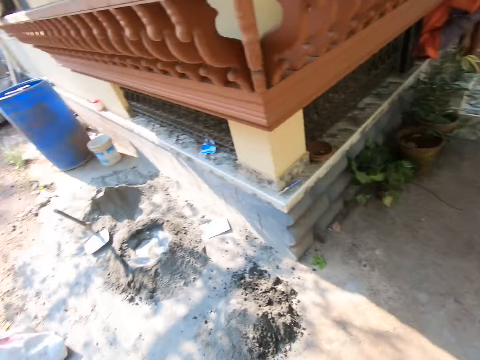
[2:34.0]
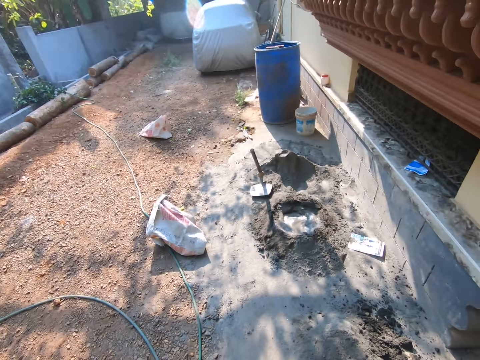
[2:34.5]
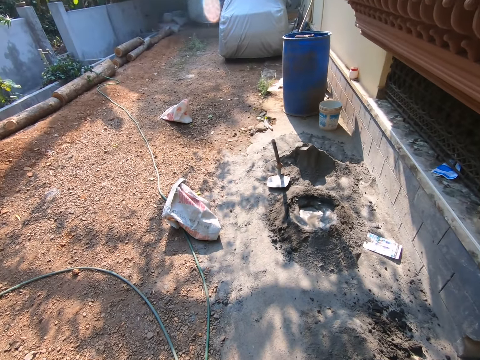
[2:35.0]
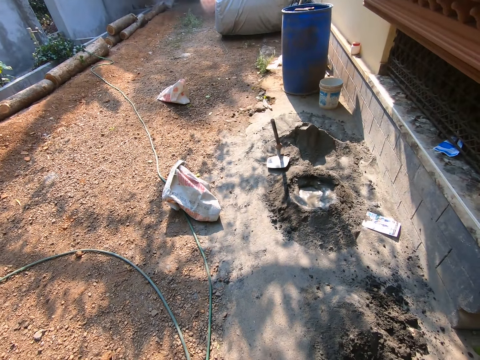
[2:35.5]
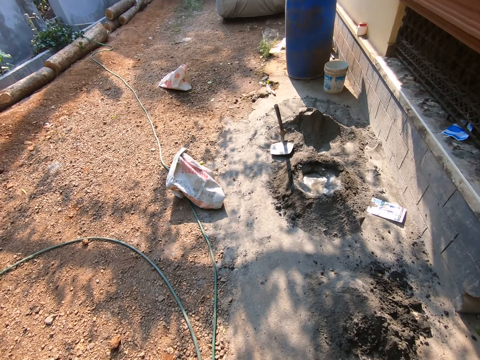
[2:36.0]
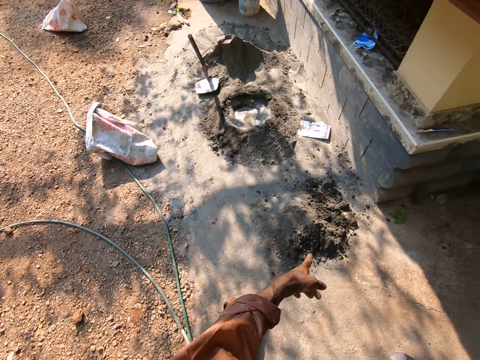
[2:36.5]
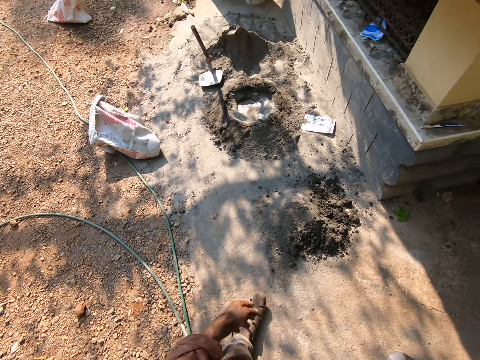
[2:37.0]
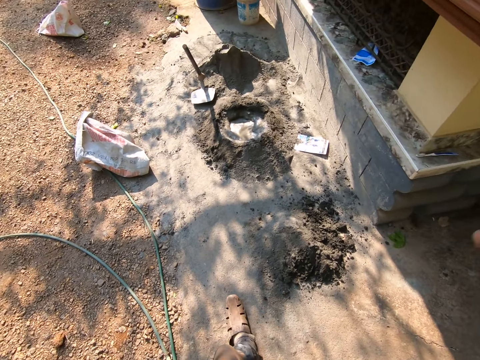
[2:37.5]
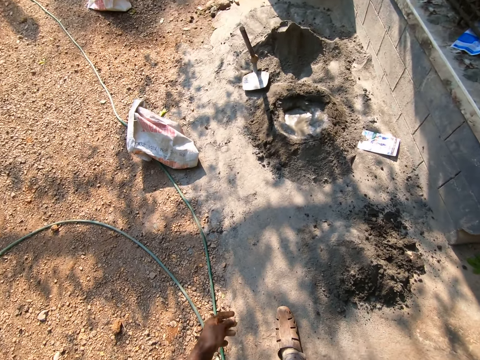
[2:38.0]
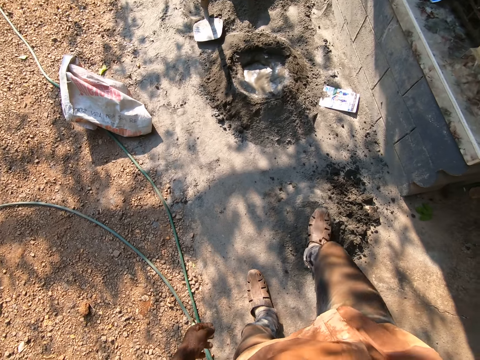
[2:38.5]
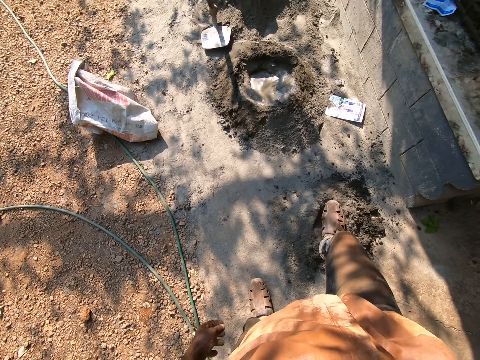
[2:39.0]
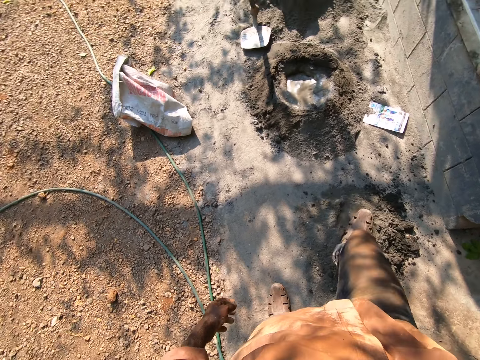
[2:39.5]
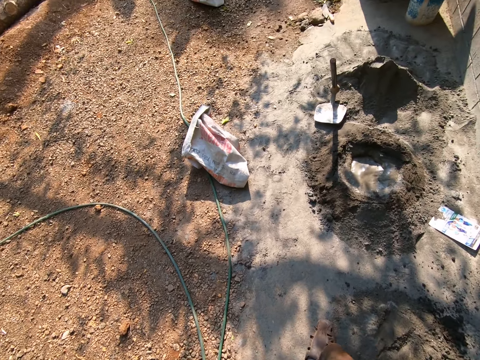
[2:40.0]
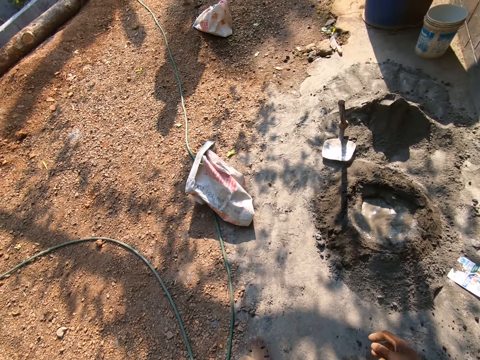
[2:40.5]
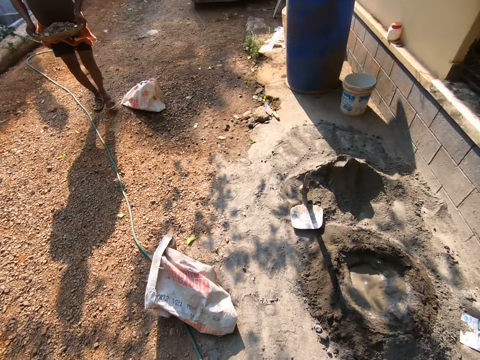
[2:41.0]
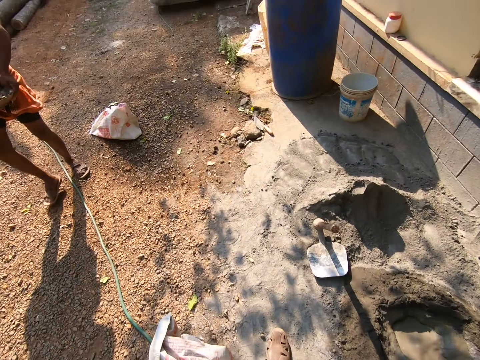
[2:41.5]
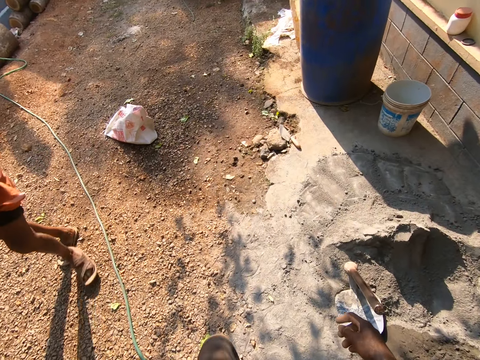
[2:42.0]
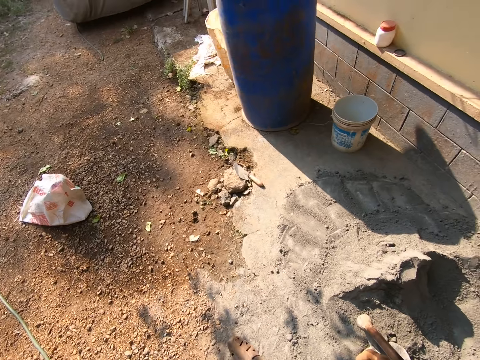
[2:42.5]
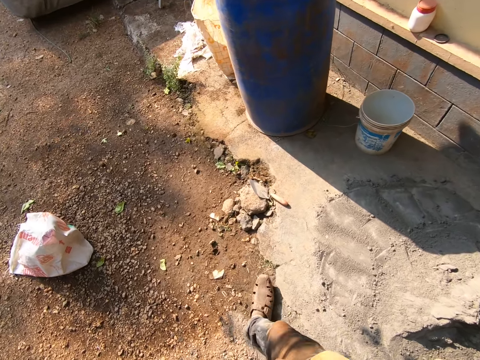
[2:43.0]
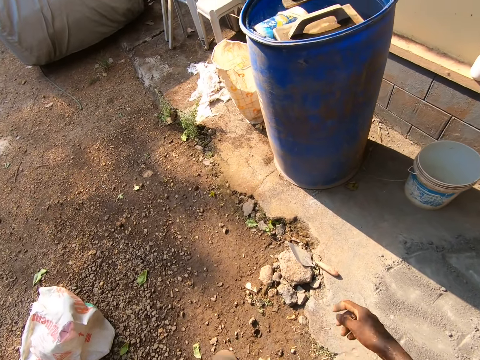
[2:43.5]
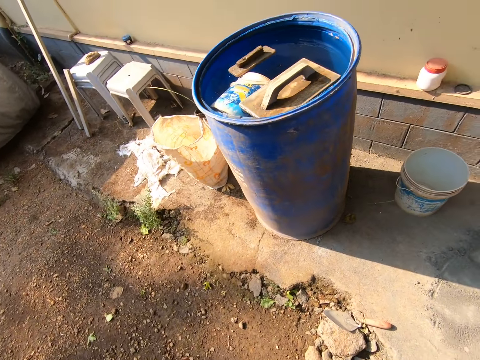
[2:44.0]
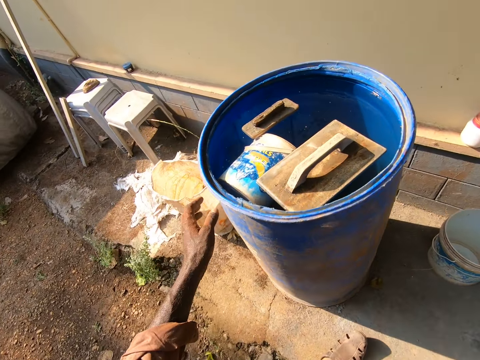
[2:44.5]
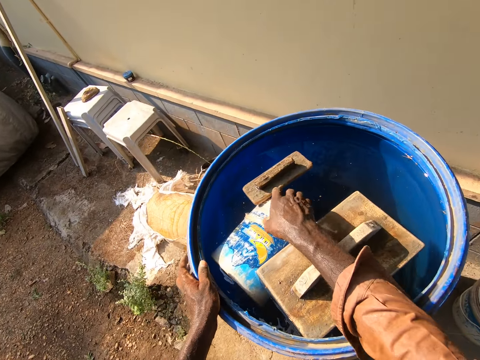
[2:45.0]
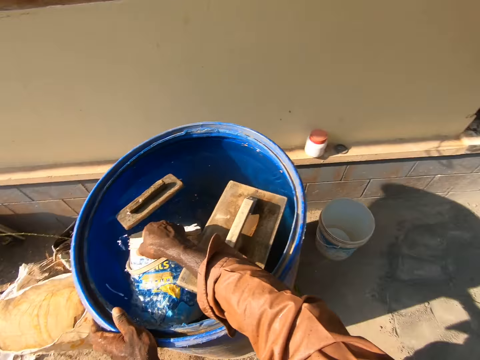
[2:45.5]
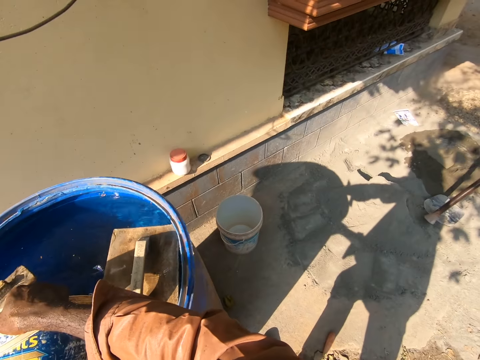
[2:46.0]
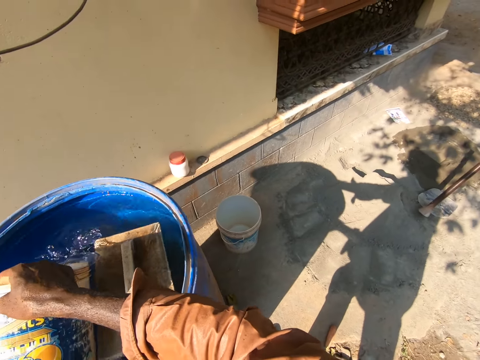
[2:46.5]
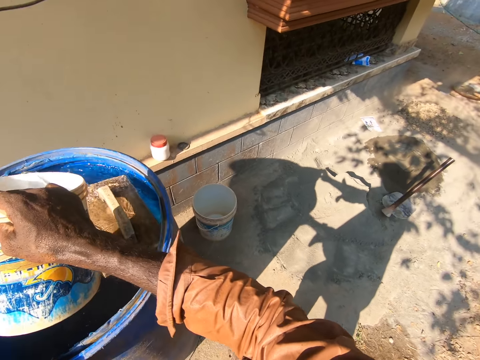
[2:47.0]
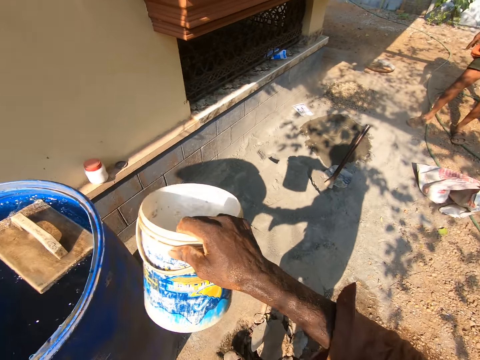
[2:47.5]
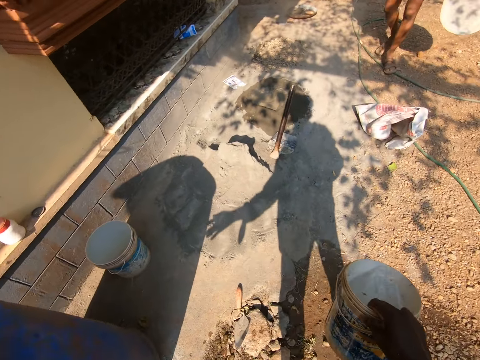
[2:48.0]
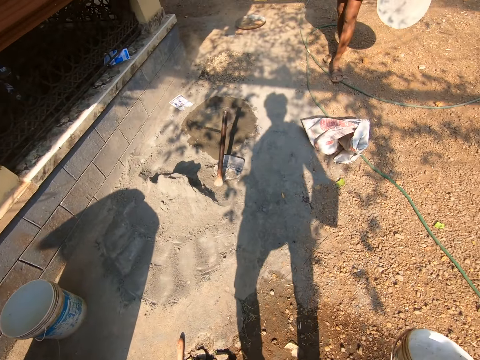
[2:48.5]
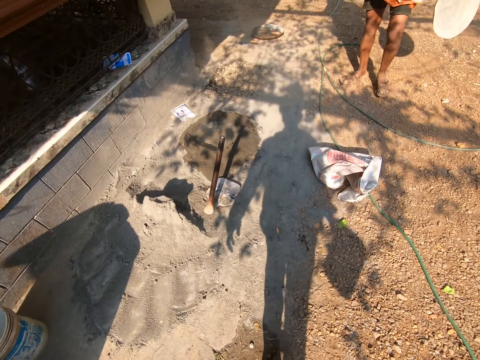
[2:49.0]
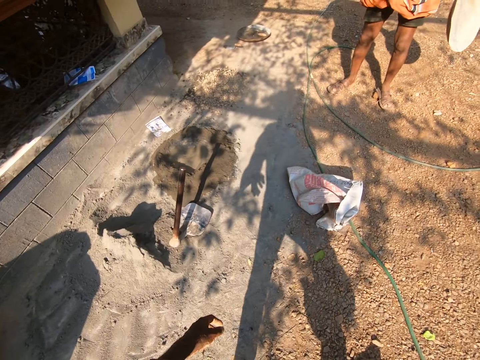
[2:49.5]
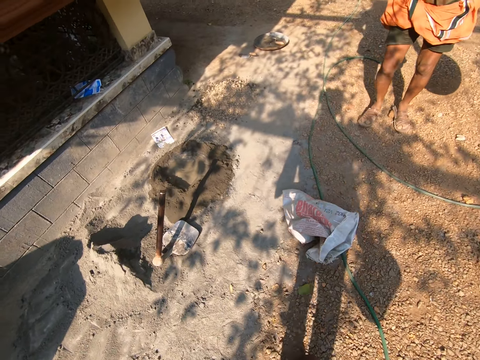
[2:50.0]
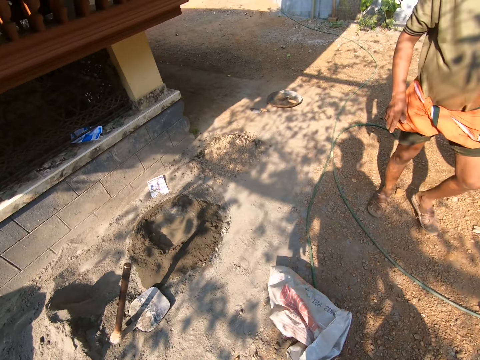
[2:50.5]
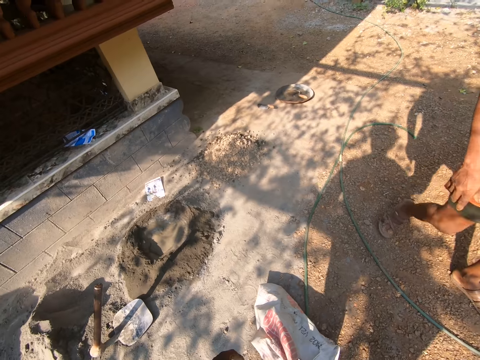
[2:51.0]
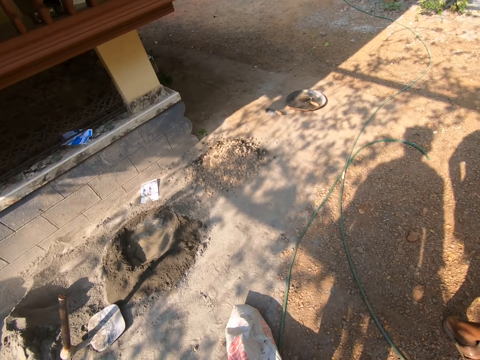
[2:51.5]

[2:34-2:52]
The camera wearer looks around the site. They point at the cement. They spread the cement with the leg. They walk around the site. They pick a paint can with water from a water tank. They walk around the site.

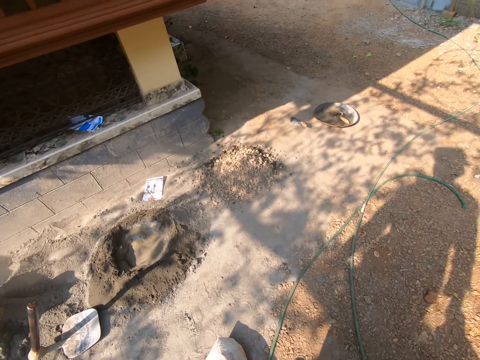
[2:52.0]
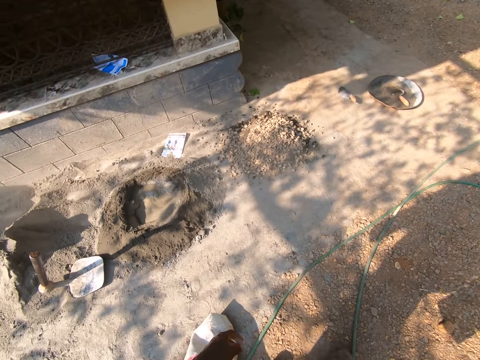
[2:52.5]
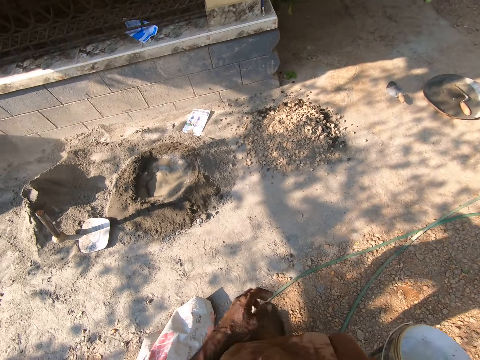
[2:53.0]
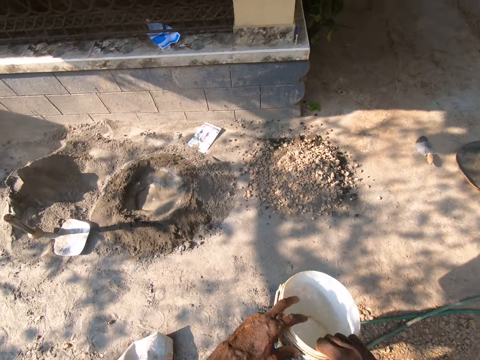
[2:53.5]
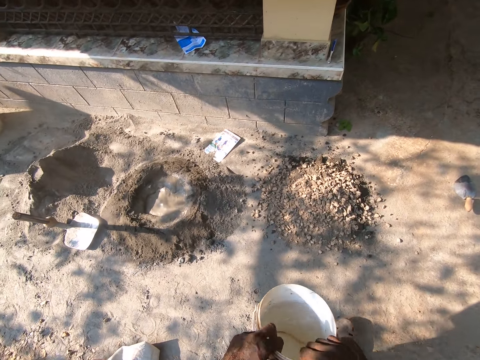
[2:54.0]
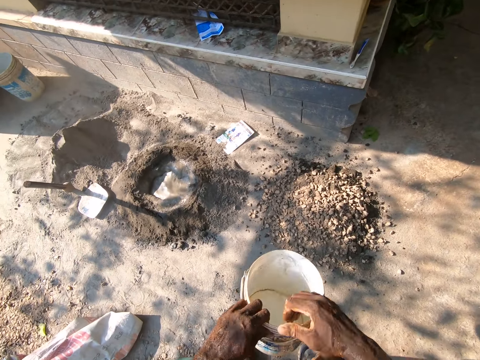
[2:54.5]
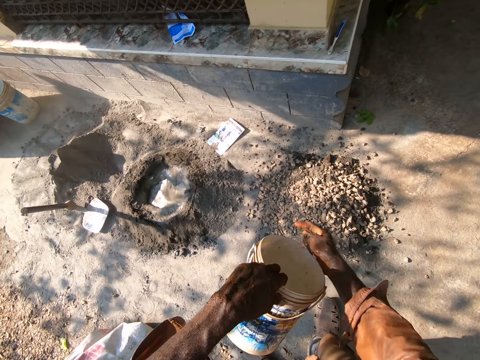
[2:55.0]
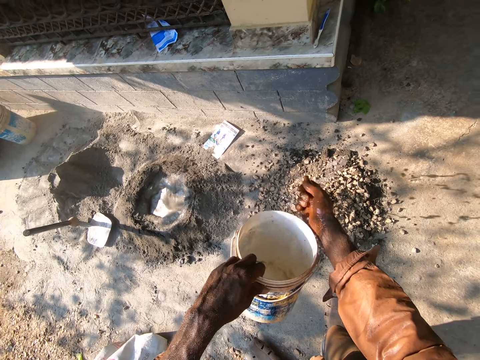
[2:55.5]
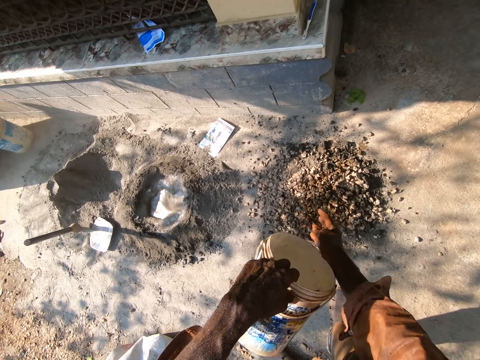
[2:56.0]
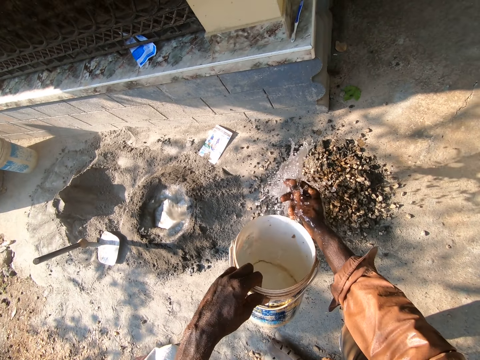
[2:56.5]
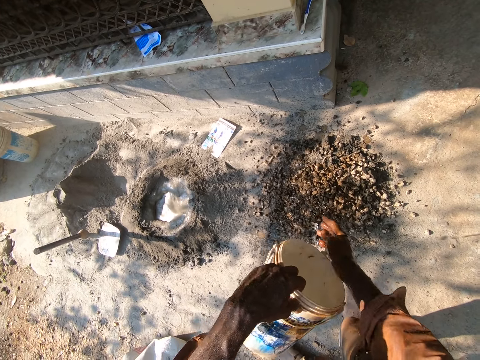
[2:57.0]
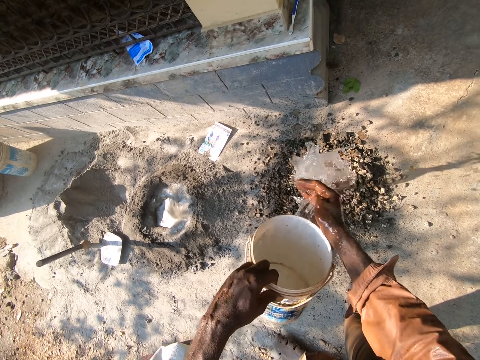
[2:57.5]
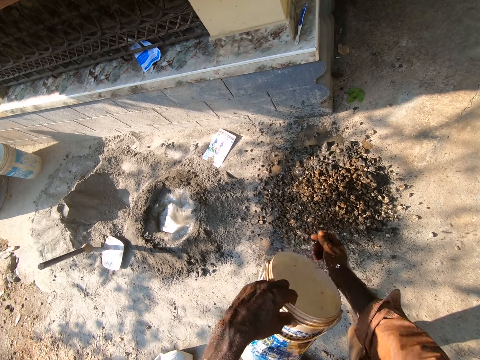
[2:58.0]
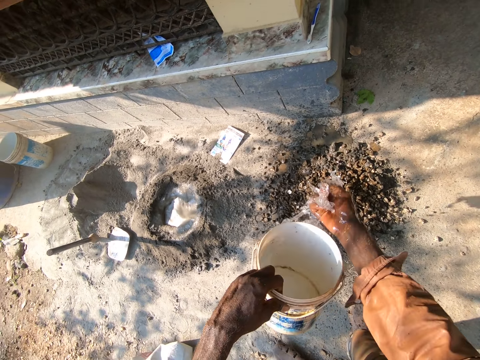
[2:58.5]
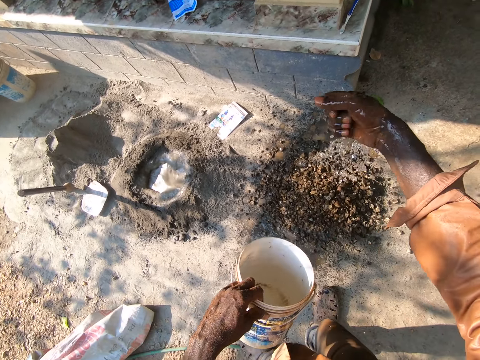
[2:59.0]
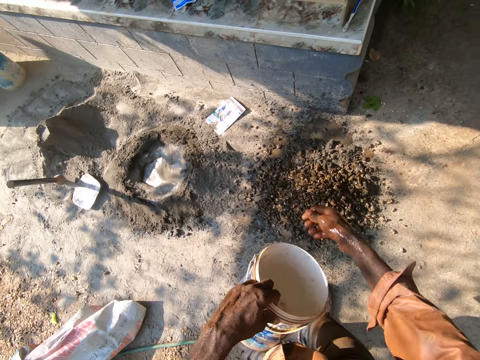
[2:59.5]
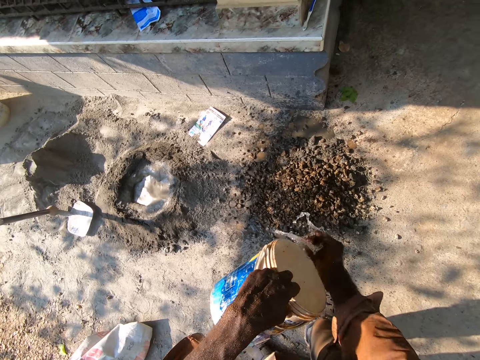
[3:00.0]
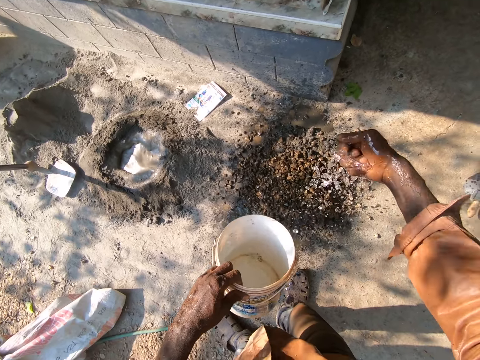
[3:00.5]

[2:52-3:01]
The camera wearer transfers the paint can to the left hand. They pour water to the right hand. They pour the water on the sand. They sprinkle the water on the cement. They pour the water to the right hand. They sprinkle the water on the cement.
